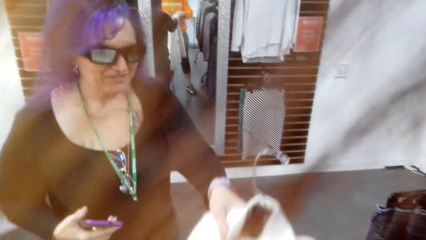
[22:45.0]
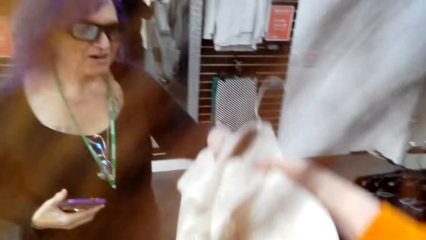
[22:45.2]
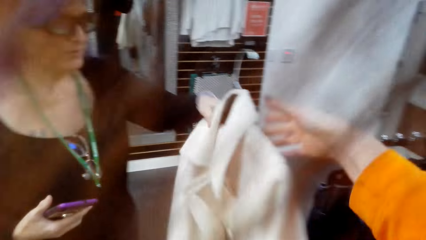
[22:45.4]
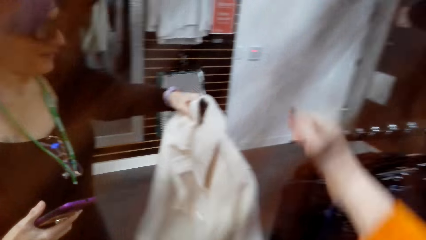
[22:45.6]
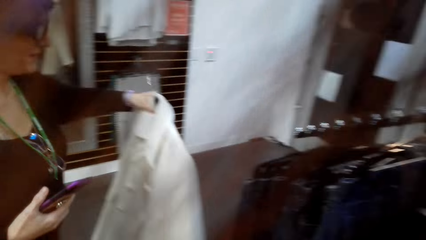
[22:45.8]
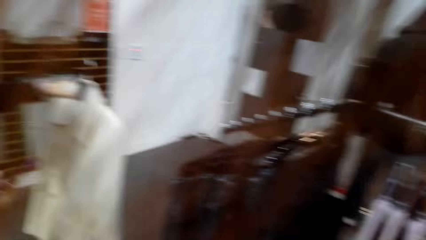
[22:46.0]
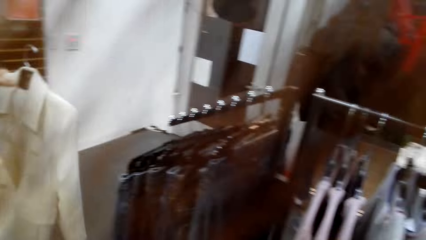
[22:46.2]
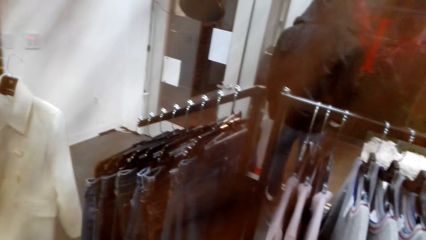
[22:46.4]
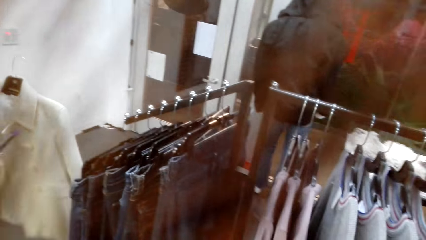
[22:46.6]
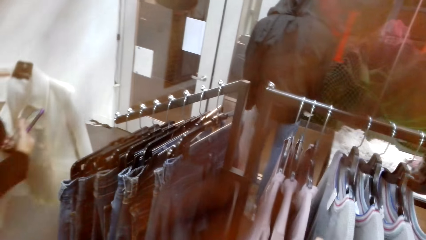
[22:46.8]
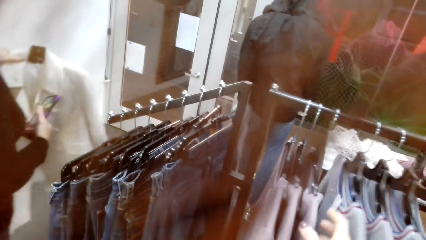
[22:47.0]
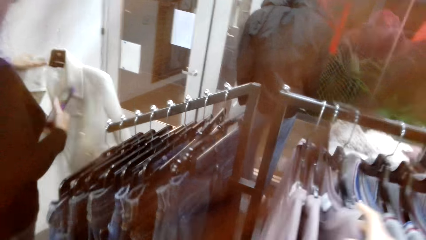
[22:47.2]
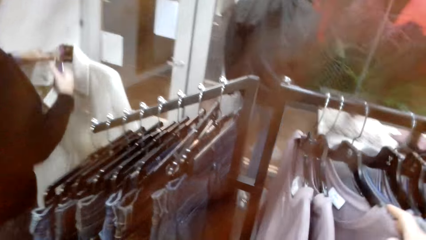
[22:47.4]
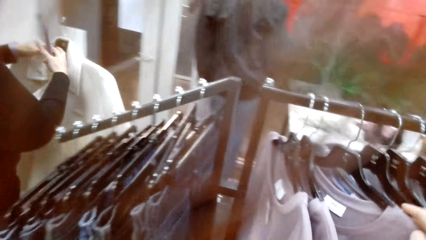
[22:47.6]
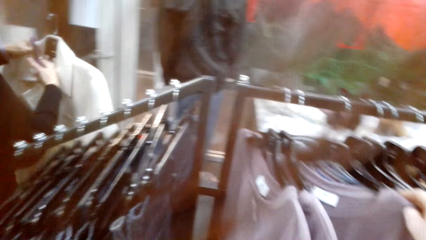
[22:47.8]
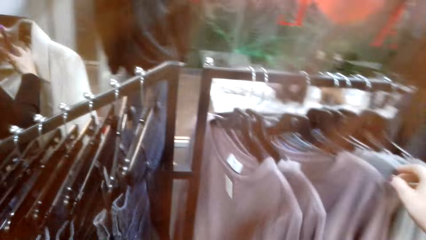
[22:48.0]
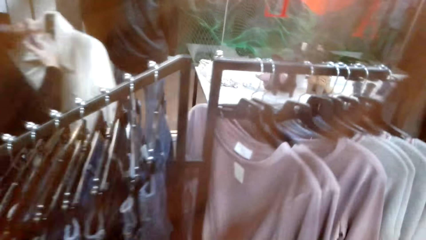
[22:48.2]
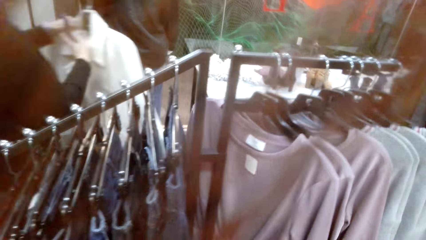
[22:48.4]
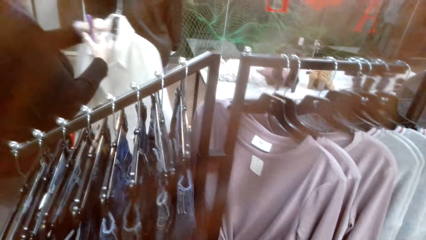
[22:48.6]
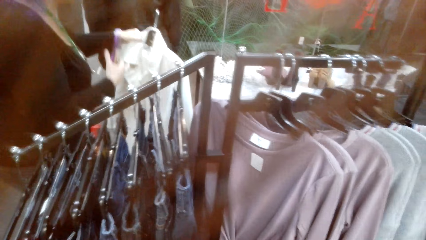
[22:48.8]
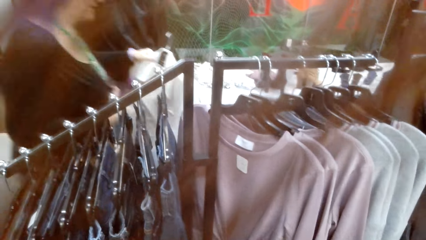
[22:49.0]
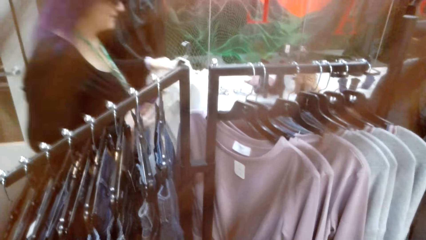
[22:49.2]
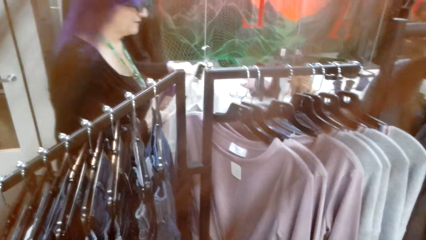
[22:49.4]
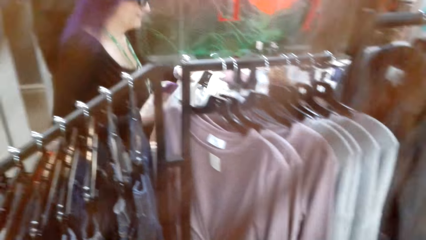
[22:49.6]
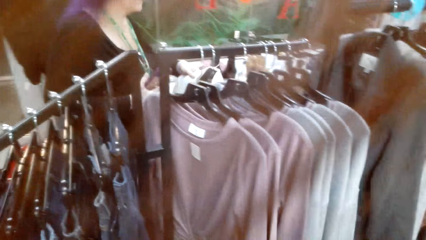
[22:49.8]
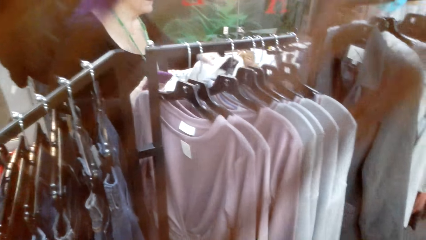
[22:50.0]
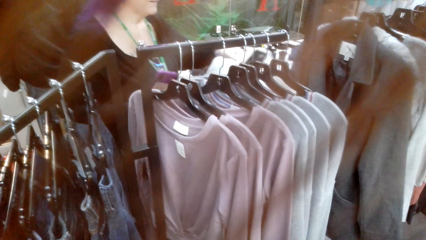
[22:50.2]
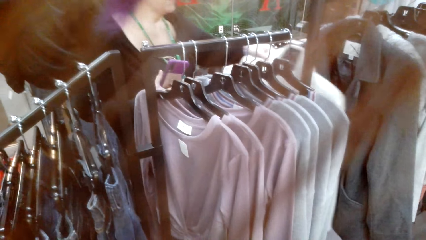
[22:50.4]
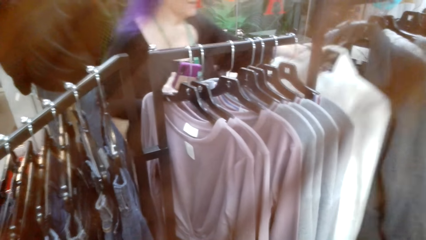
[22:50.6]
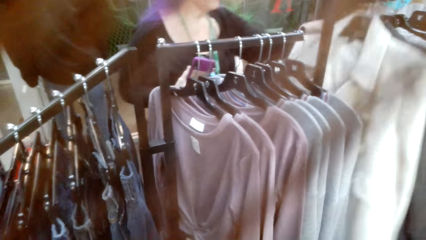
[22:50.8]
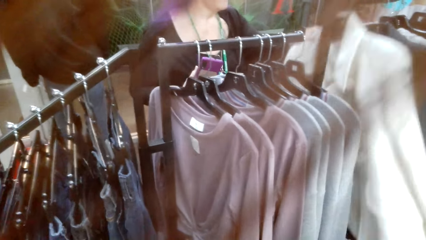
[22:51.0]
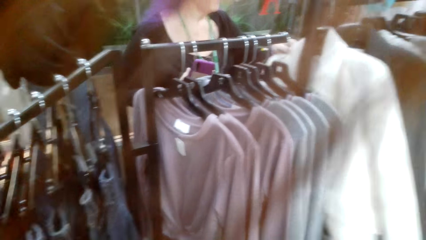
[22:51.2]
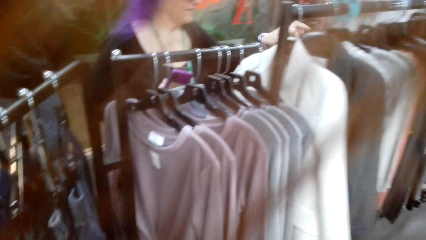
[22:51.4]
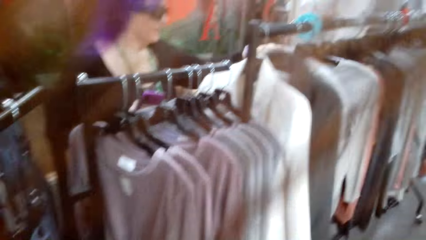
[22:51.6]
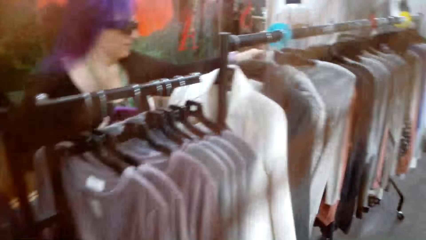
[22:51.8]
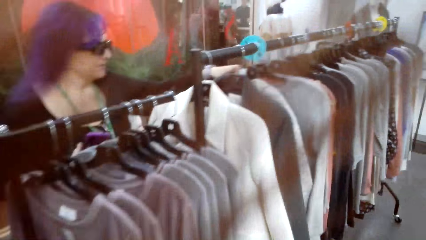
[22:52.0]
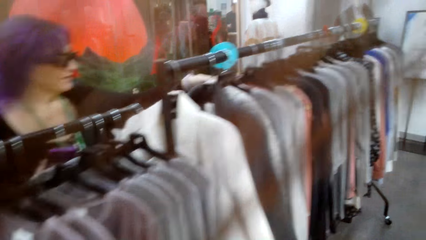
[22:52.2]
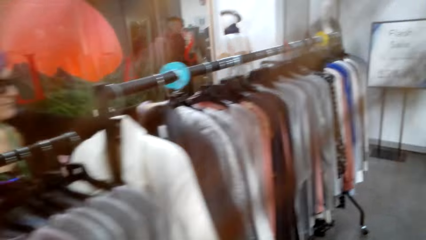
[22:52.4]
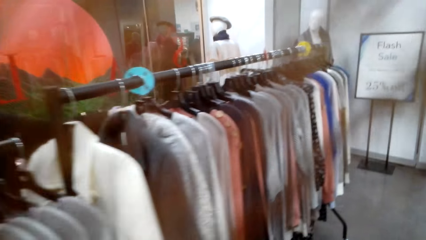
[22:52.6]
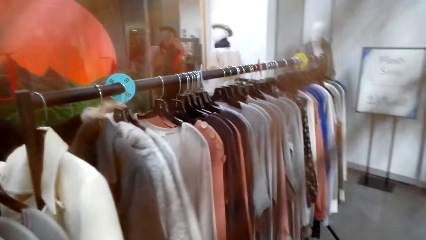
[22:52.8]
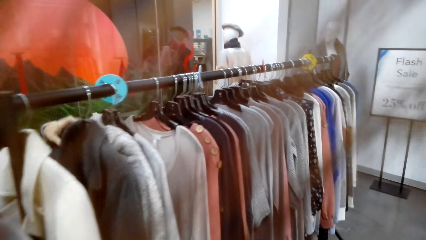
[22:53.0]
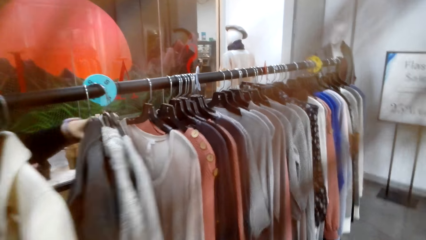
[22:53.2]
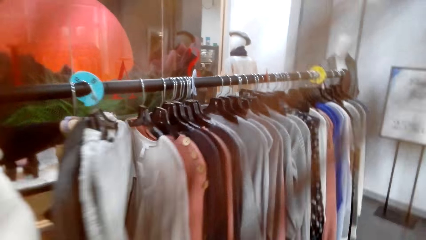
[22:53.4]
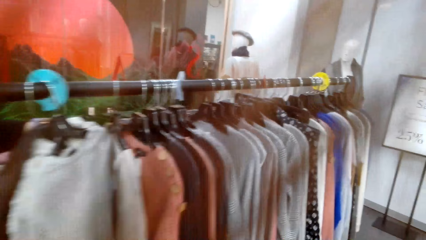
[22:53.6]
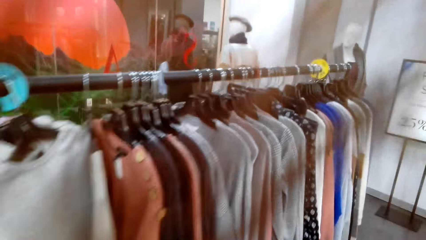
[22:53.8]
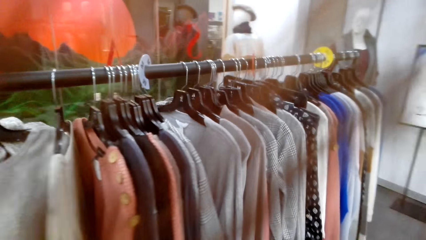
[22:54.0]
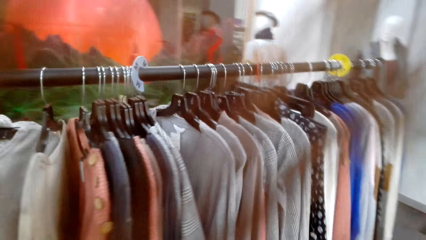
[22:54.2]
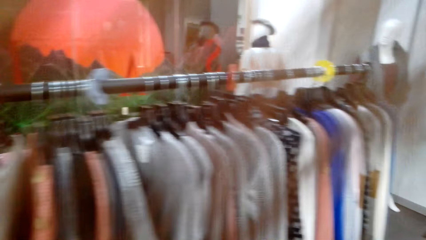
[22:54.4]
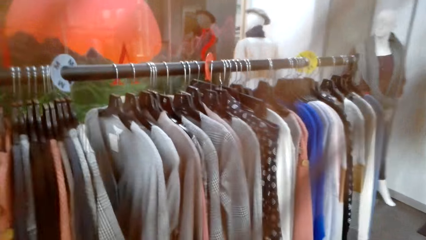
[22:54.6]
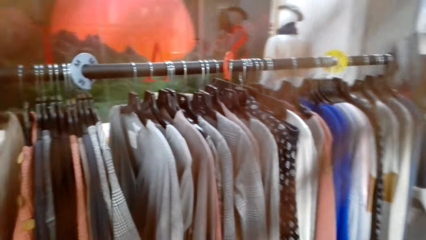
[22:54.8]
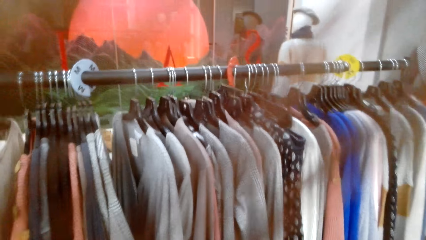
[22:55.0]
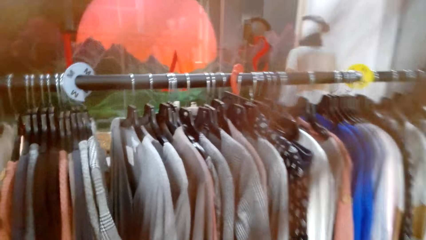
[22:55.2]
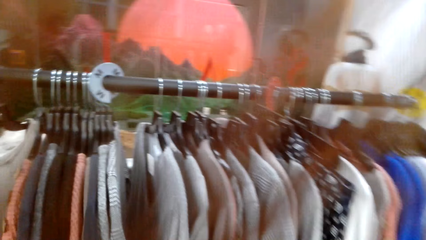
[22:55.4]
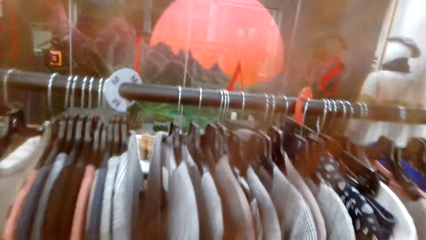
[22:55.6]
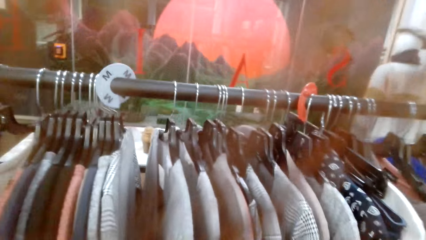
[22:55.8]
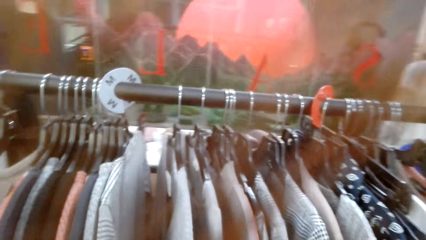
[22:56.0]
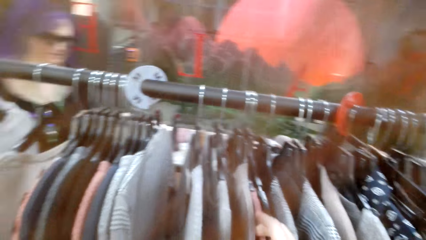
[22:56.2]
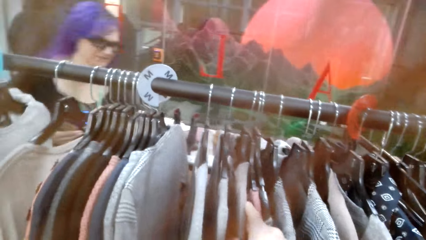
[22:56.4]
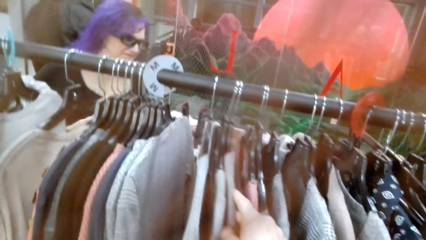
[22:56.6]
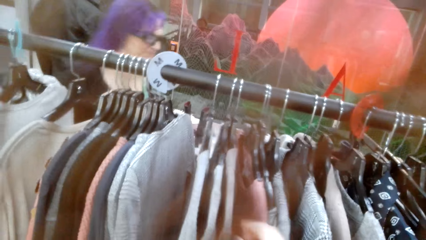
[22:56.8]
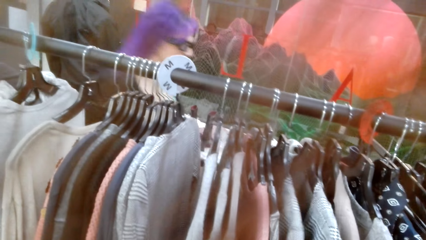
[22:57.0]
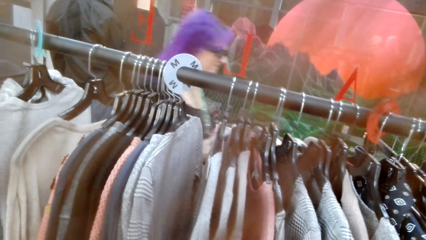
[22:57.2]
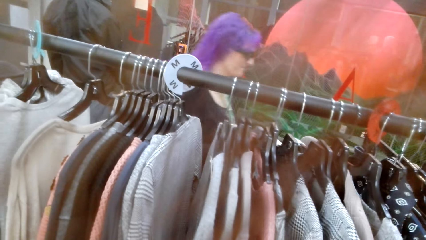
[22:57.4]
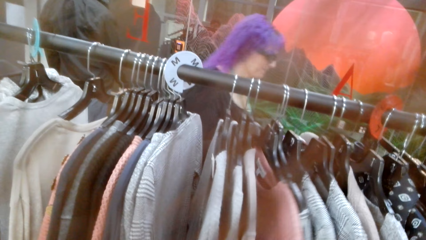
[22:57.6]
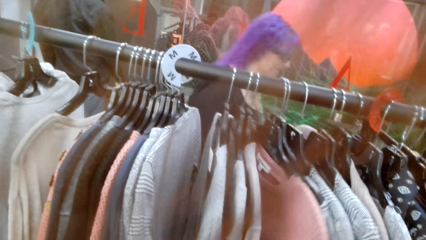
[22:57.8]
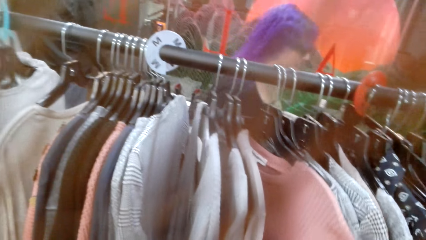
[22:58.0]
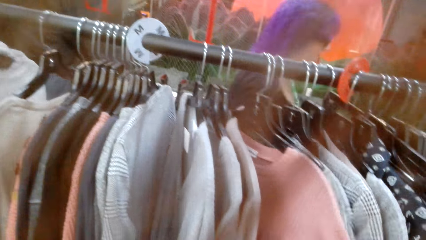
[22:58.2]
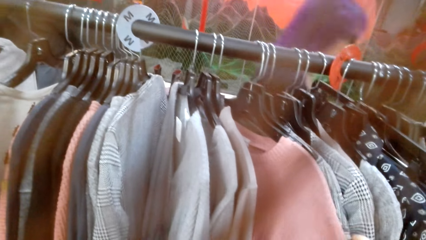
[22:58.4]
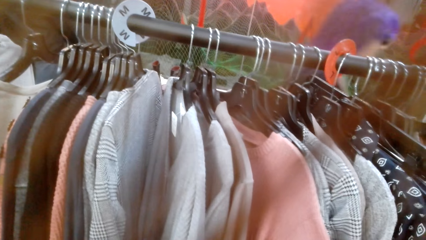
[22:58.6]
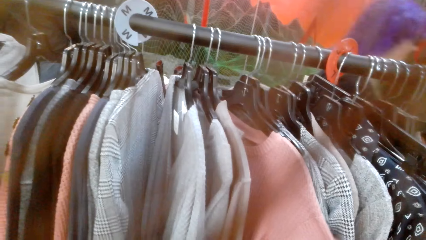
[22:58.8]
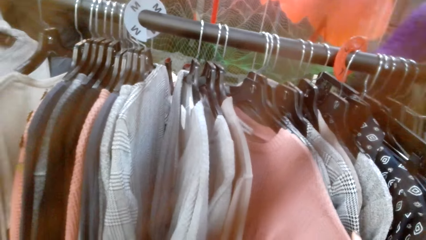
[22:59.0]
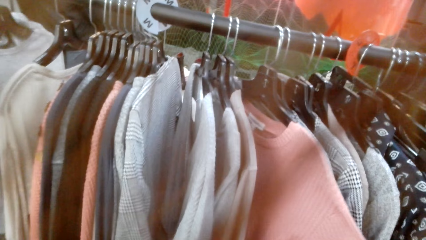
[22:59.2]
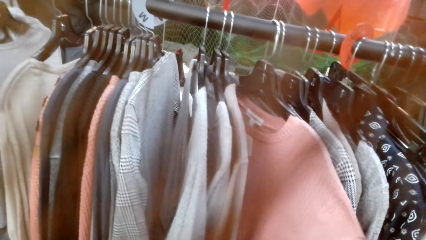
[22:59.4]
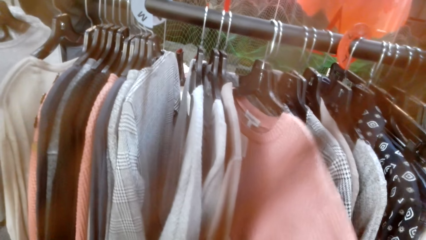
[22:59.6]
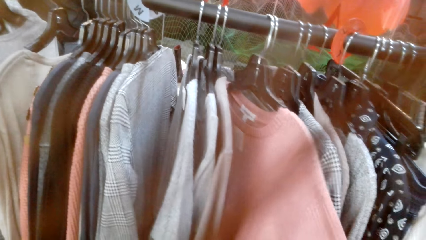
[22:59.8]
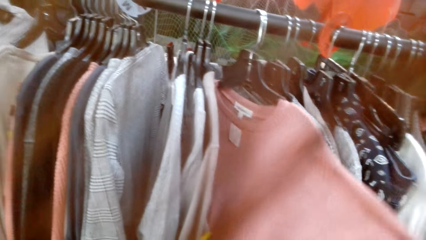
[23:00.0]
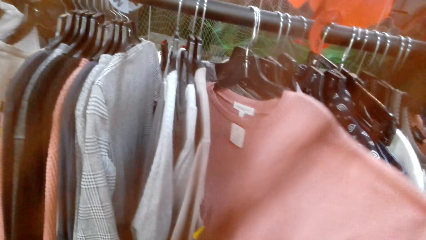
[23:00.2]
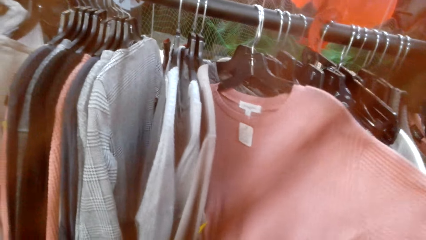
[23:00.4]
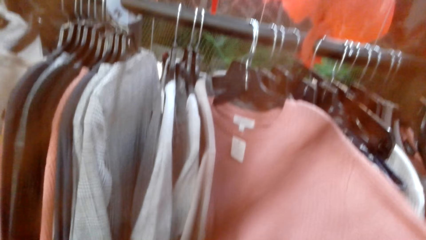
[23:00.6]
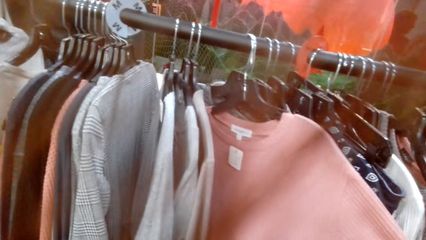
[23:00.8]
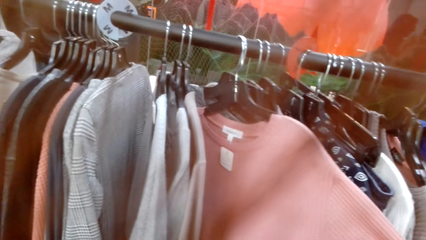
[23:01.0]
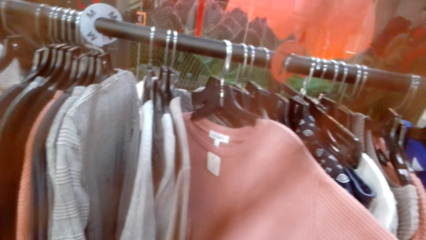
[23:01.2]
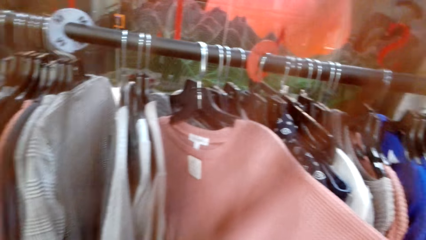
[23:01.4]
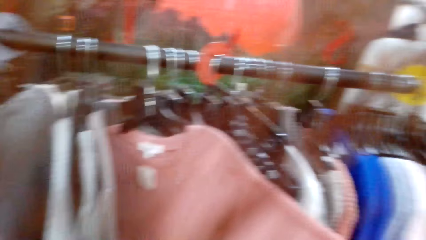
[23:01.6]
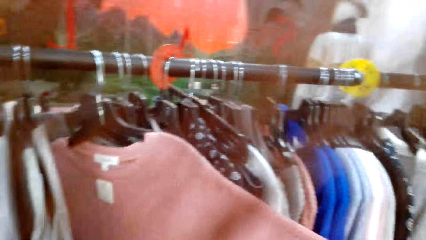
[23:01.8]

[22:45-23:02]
The camera wearer hands a blazer to a lady. They look around the clothing shop. The lady hangs the blazer on a metal bar. The camera wearer walks around the clothing shop. They look at clothes in the closet.
